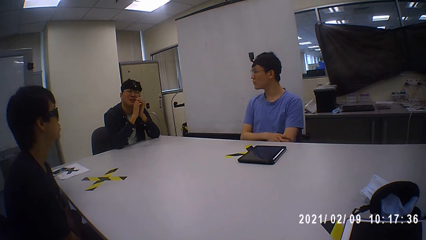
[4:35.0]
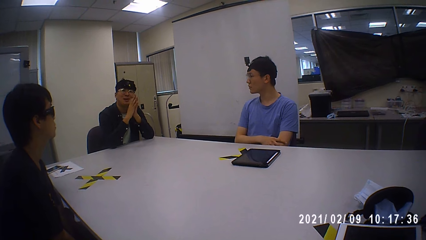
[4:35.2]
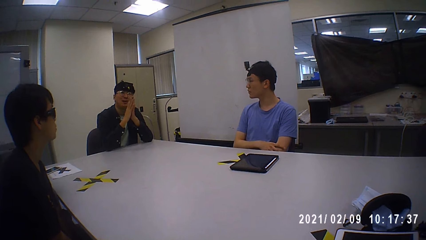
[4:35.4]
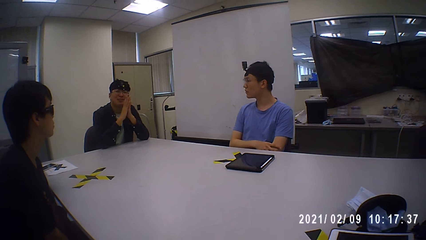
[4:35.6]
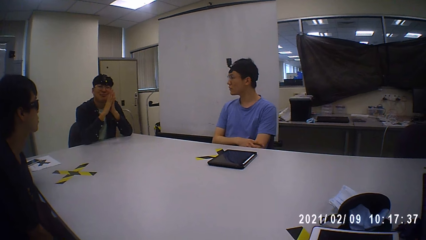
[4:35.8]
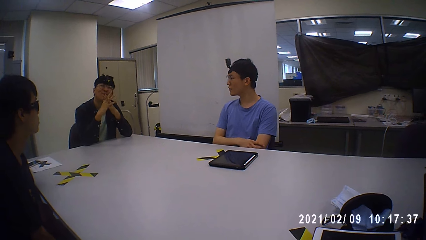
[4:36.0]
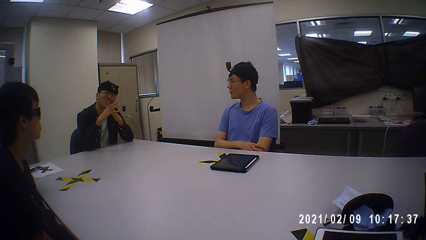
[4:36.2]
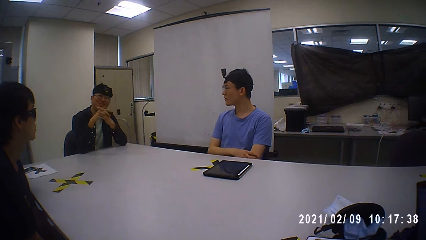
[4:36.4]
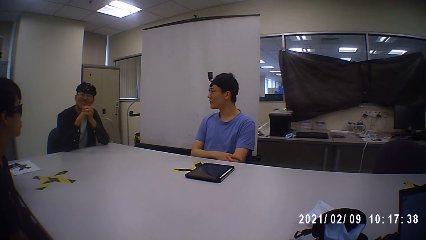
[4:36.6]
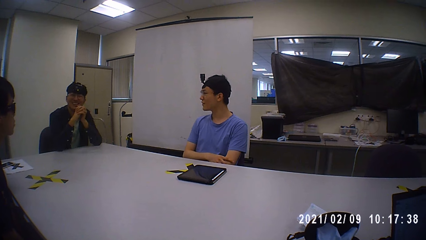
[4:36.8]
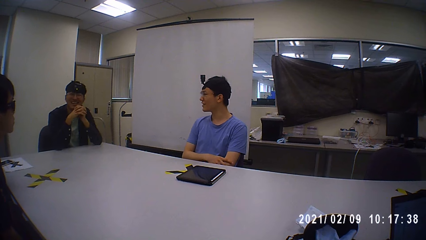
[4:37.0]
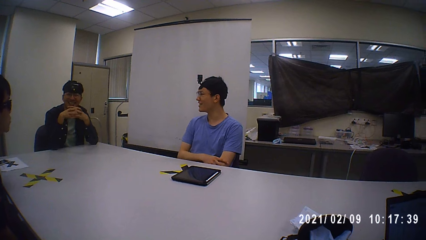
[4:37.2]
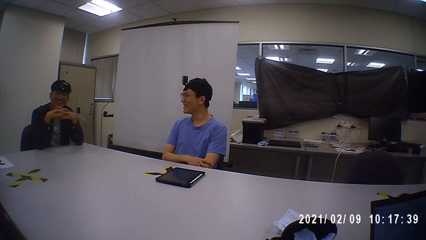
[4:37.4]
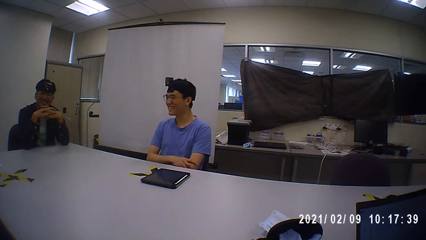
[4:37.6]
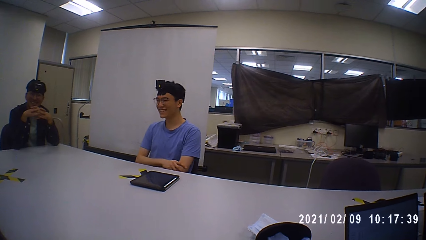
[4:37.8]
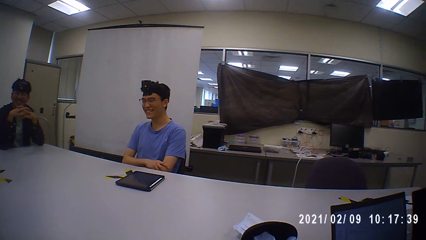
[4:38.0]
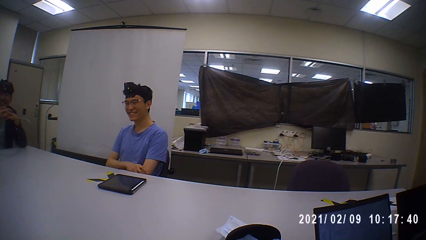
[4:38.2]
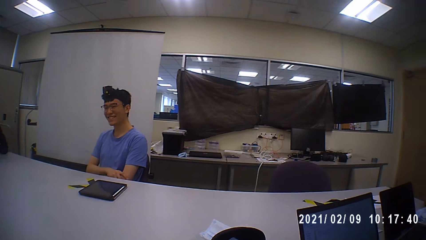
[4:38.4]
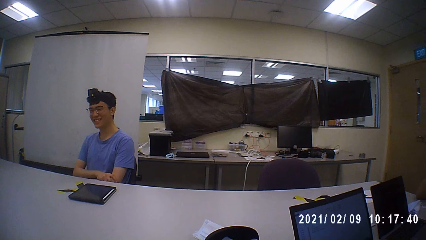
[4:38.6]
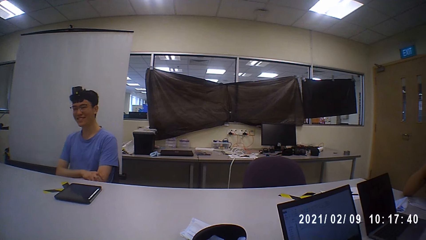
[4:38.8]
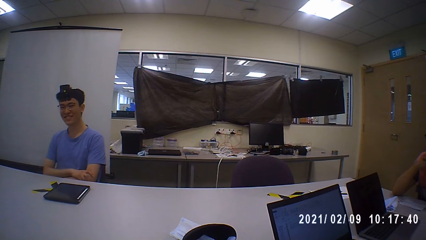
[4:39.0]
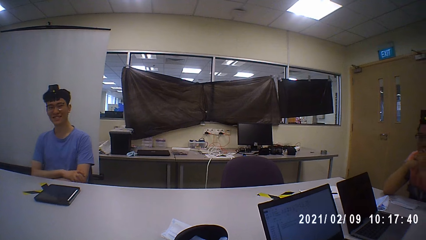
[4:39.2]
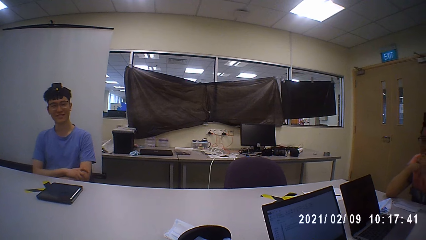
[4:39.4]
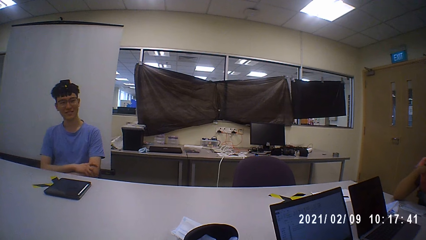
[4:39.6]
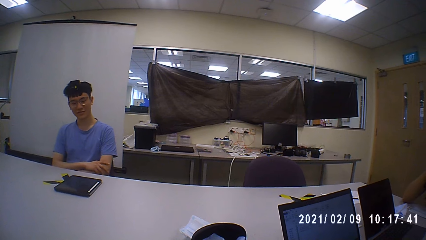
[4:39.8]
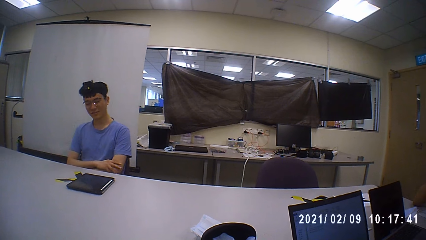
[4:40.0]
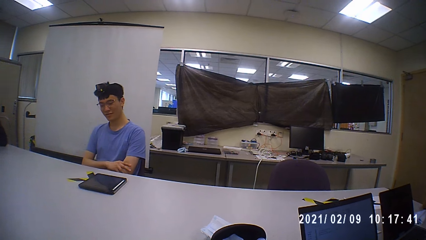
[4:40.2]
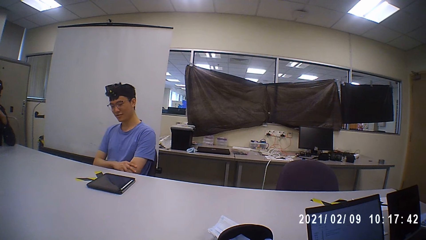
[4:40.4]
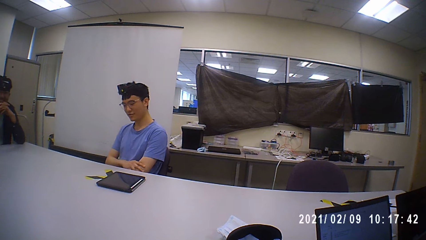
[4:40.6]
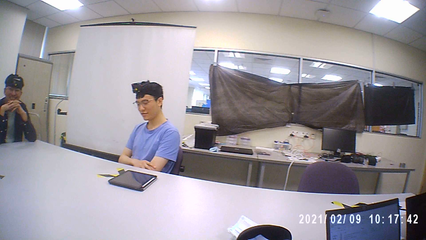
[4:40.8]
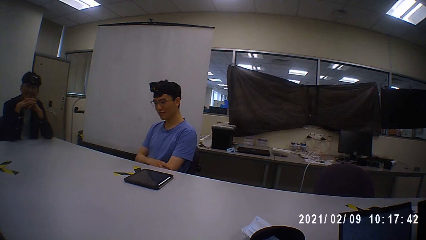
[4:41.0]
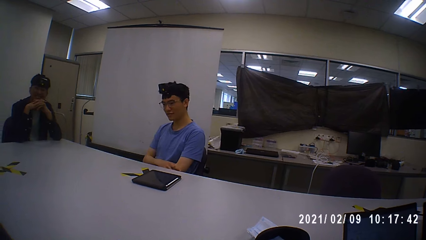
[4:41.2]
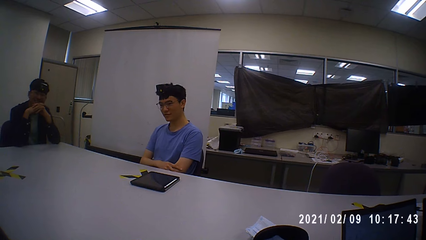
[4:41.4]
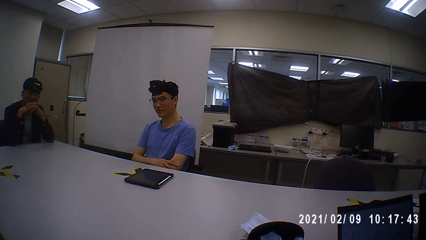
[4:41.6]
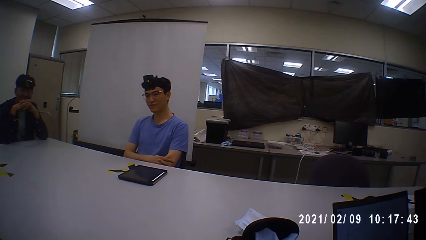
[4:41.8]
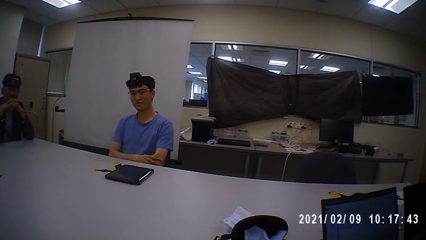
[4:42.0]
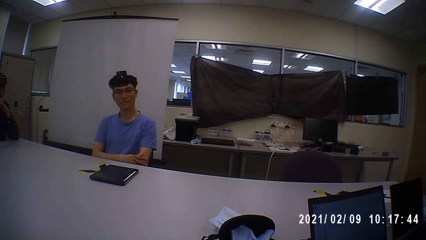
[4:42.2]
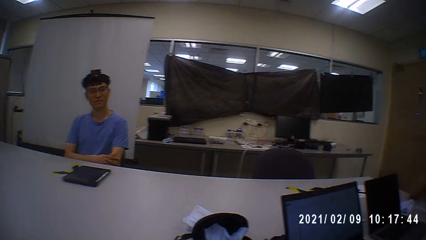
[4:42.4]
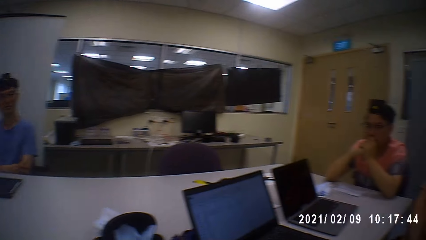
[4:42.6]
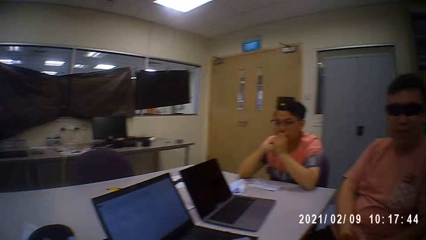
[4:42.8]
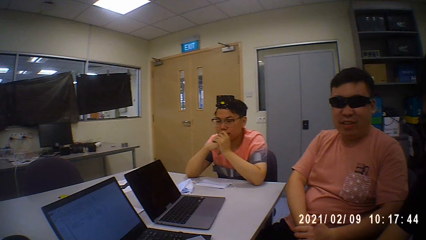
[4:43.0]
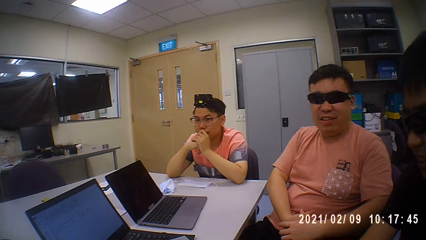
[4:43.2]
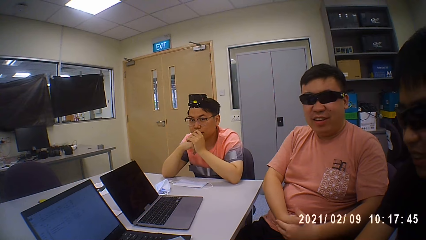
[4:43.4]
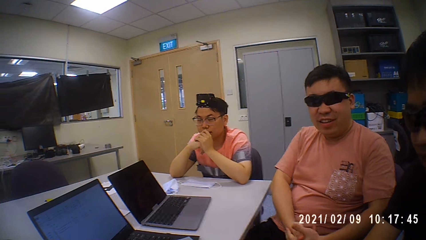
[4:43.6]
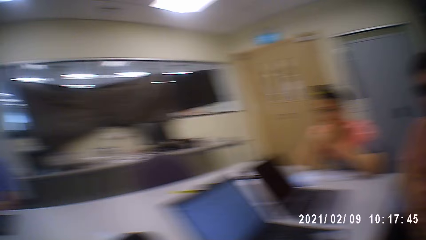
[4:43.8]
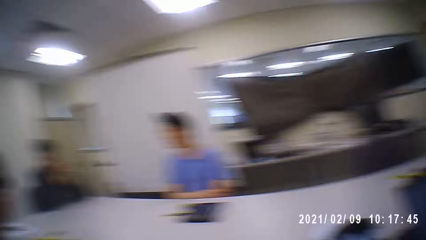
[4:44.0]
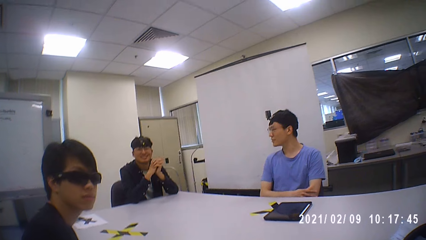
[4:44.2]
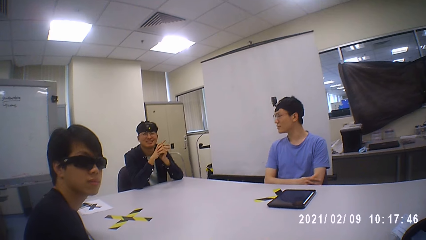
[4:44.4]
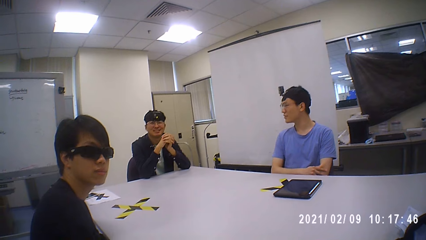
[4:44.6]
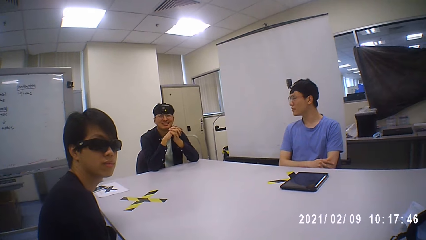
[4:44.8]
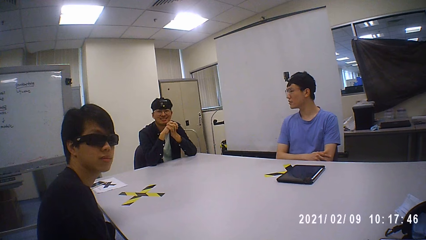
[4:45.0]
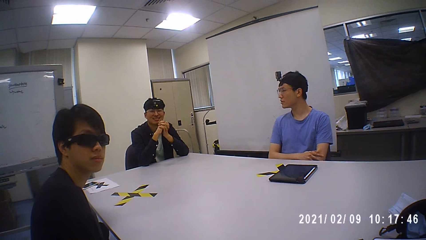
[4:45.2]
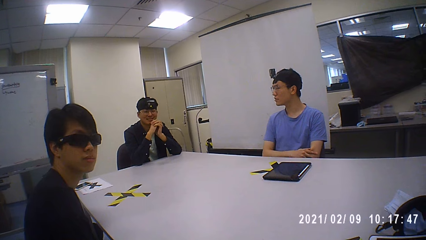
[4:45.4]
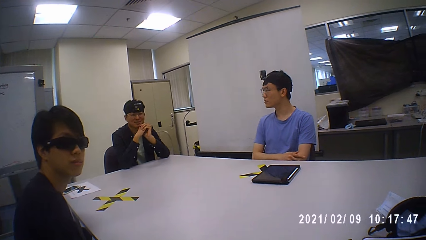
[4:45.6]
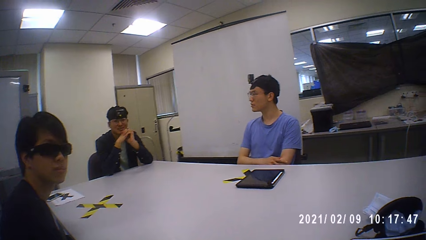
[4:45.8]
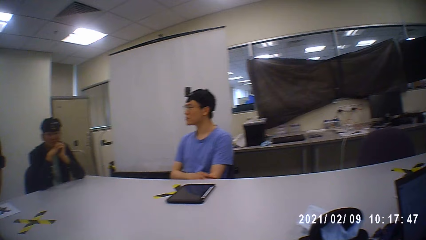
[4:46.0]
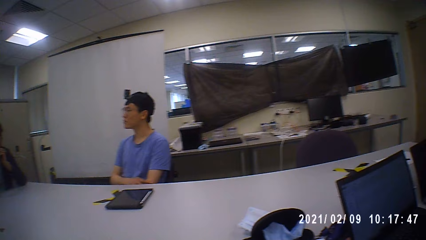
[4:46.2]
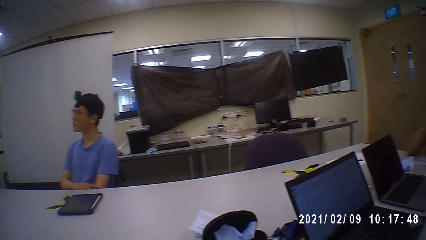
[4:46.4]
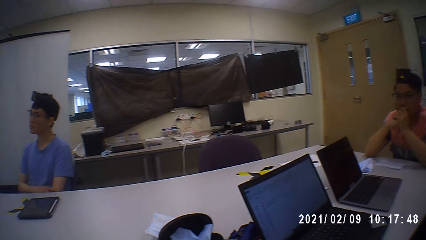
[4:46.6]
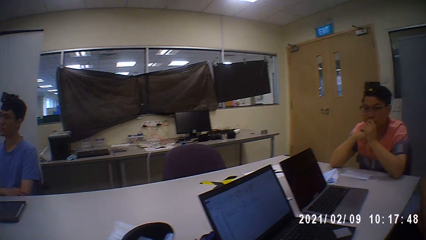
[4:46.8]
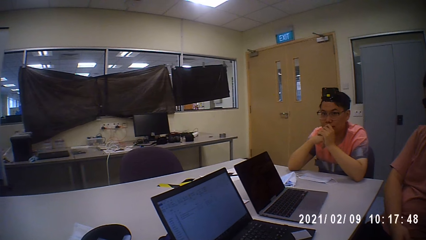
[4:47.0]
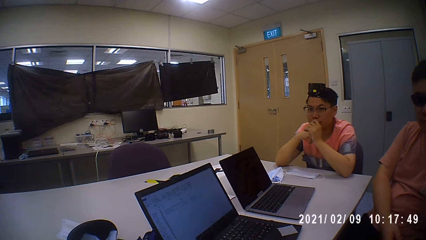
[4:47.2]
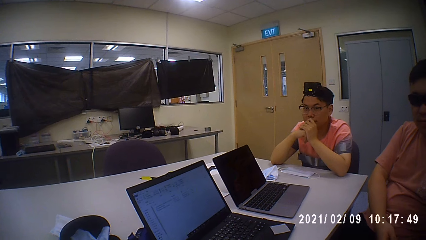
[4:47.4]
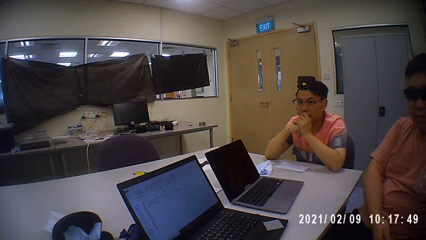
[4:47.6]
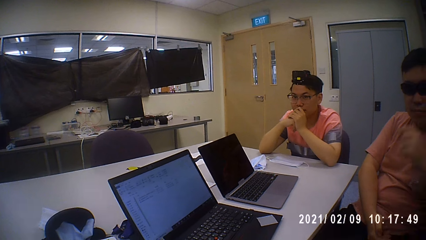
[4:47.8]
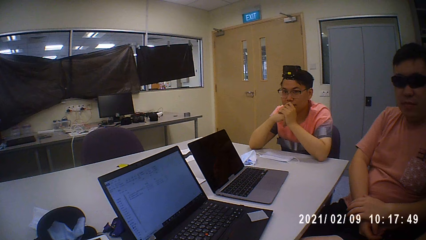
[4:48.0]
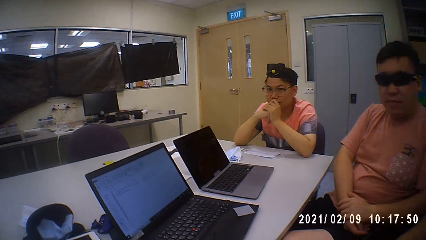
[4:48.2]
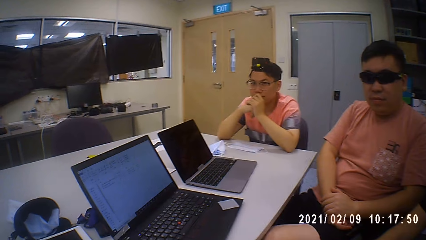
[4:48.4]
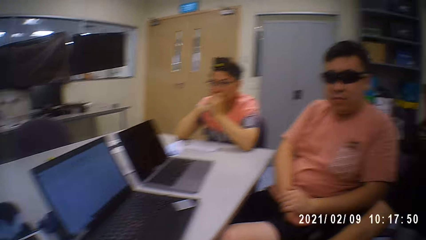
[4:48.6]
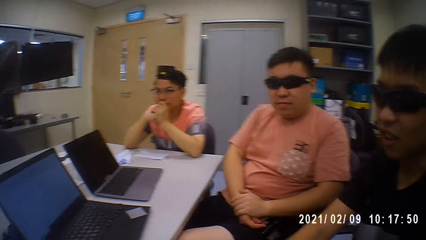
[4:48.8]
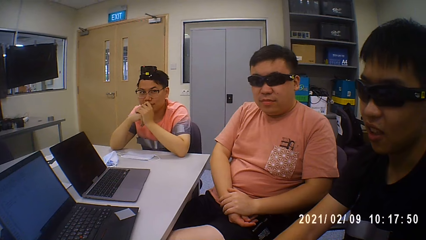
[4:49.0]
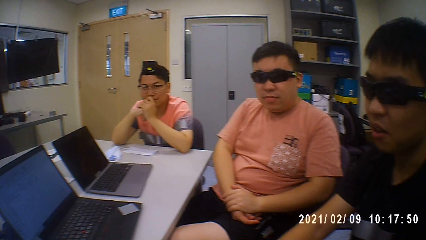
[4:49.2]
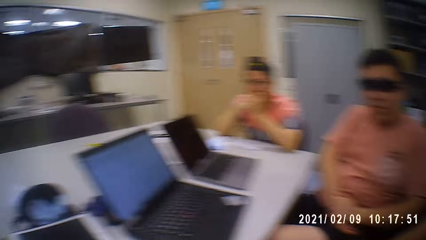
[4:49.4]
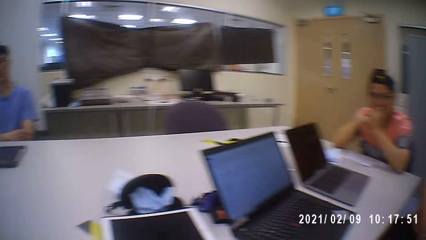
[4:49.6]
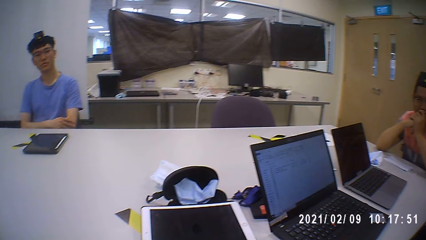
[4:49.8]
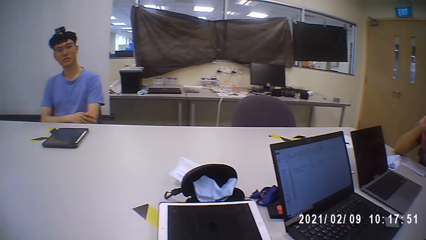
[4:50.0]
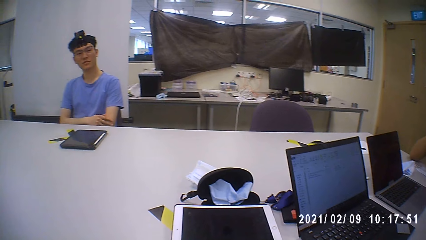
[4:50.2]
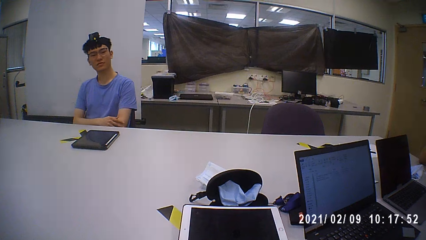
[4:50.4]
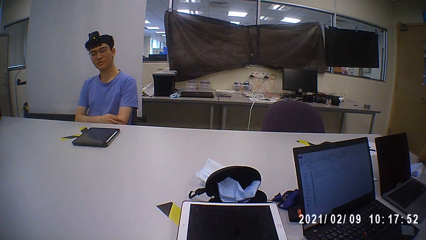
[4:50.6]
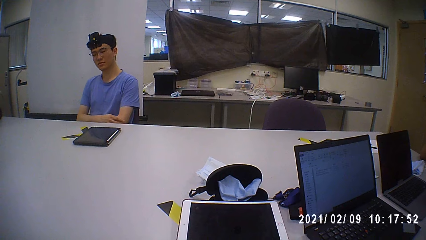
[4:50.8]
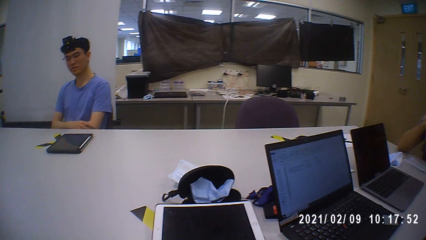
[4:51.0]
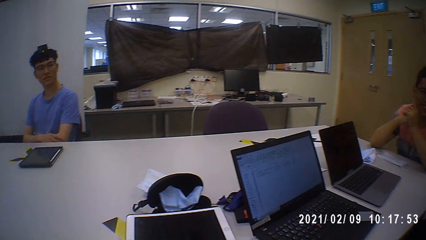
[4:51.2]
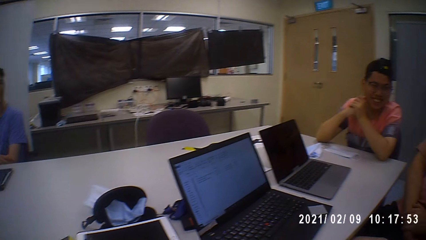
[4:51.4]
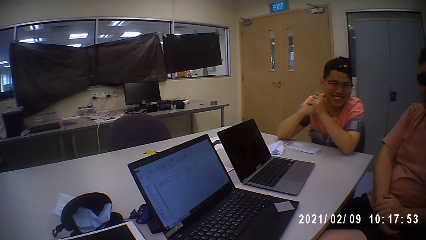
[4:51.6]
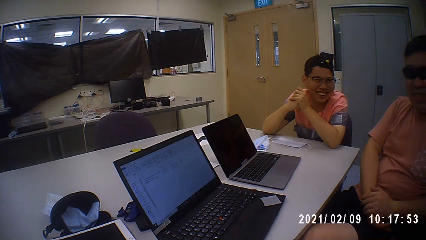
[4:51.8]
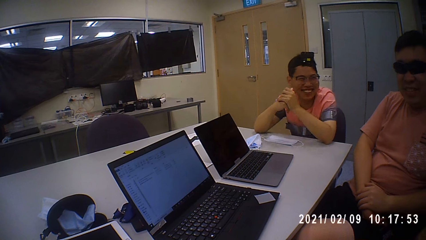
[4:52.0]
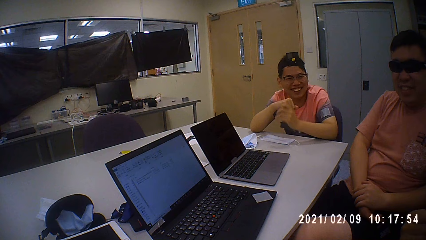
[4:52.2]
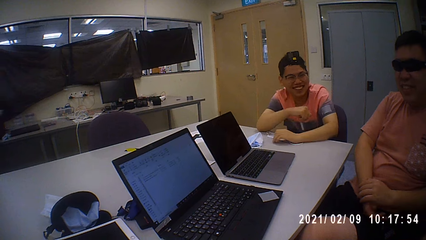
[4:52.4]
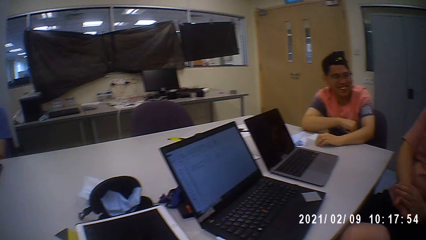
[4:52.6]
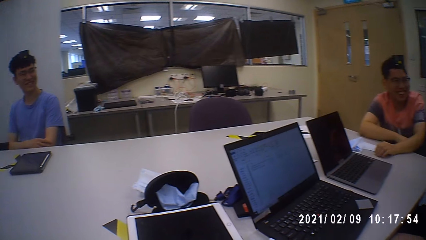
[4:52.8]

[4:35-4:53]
A person makes his comment. The person swings on his chair. The person sits on the chair.
